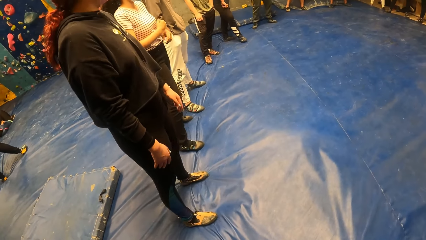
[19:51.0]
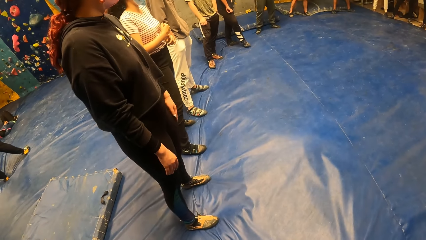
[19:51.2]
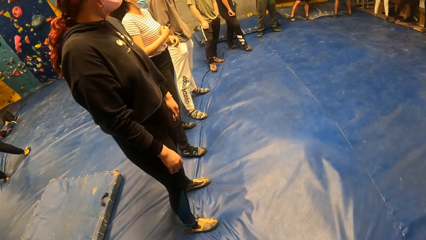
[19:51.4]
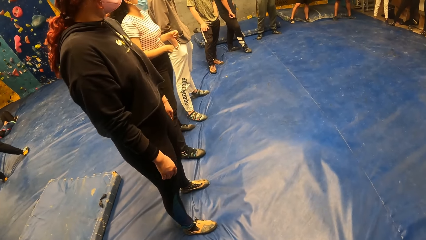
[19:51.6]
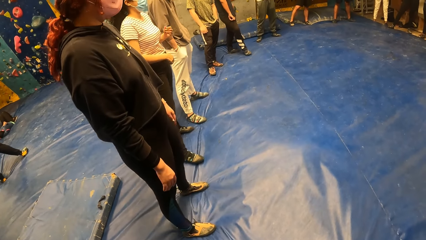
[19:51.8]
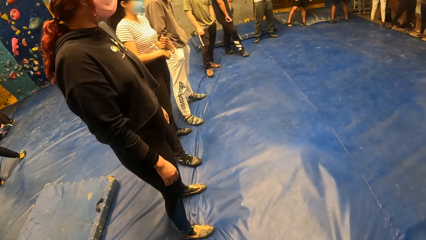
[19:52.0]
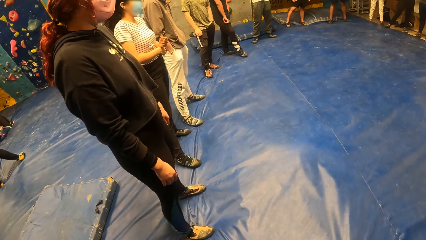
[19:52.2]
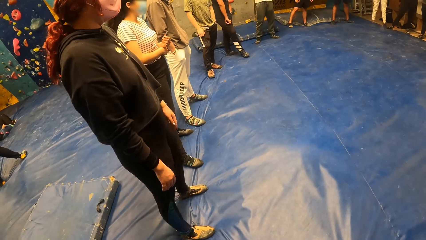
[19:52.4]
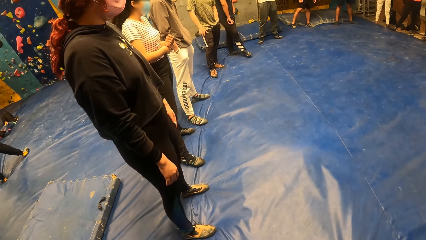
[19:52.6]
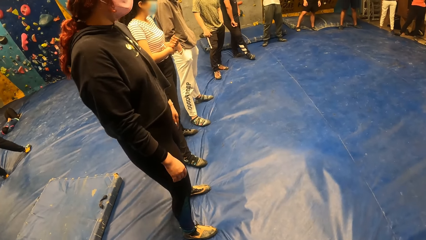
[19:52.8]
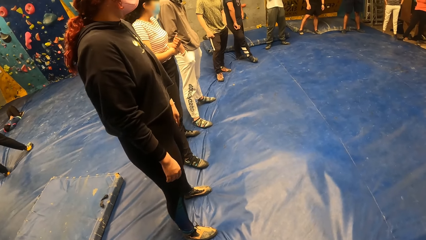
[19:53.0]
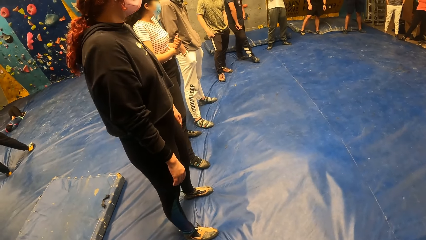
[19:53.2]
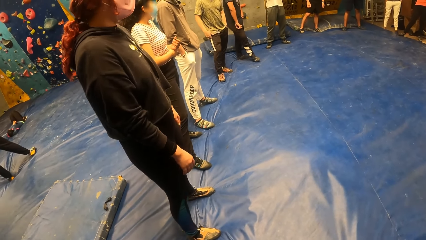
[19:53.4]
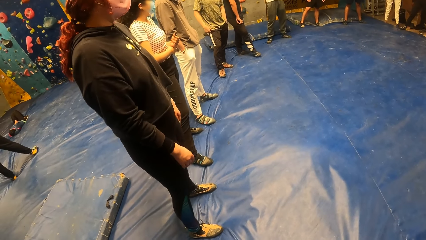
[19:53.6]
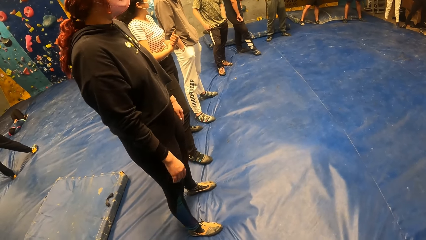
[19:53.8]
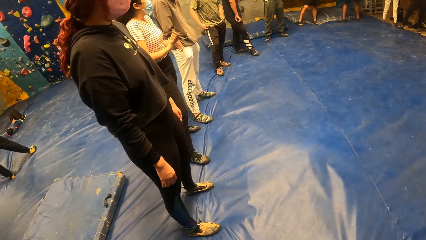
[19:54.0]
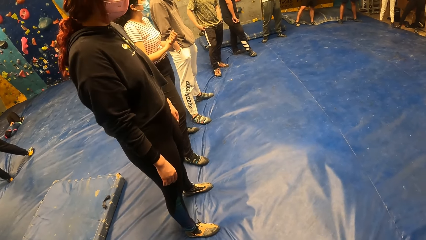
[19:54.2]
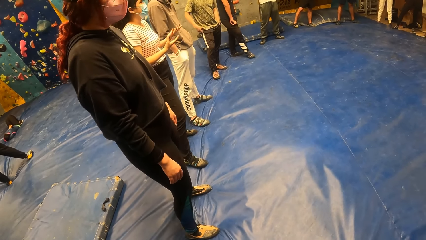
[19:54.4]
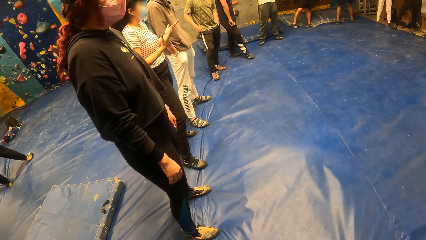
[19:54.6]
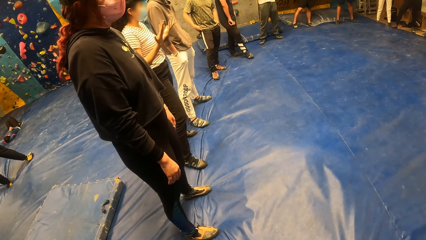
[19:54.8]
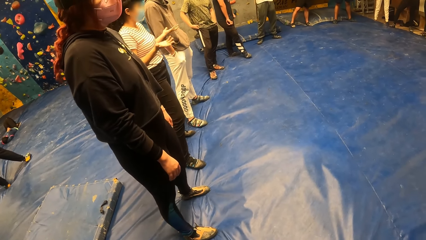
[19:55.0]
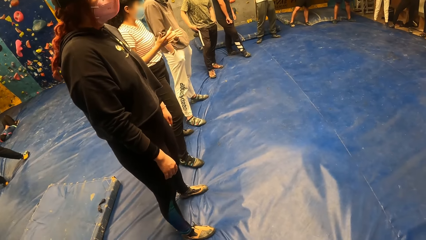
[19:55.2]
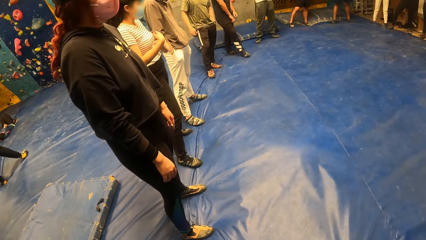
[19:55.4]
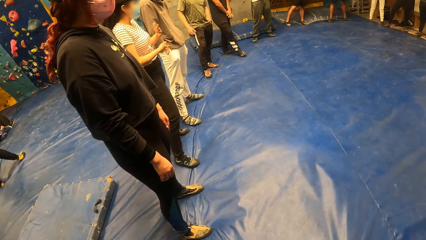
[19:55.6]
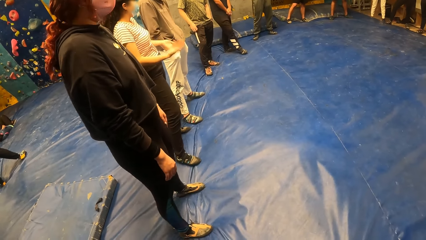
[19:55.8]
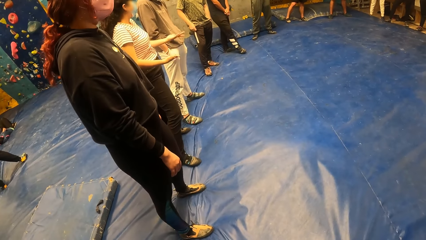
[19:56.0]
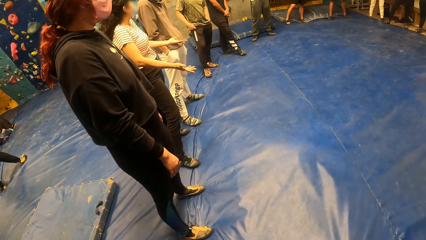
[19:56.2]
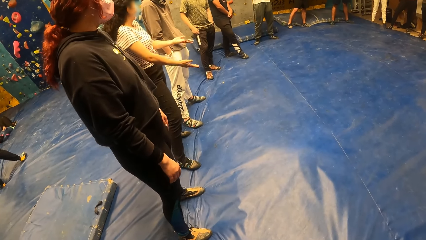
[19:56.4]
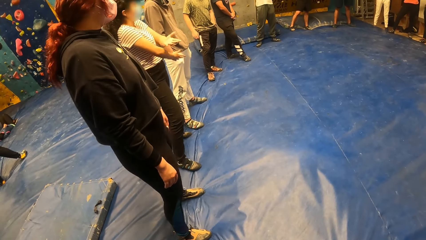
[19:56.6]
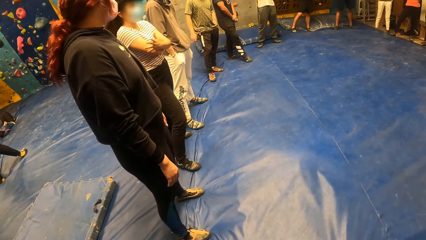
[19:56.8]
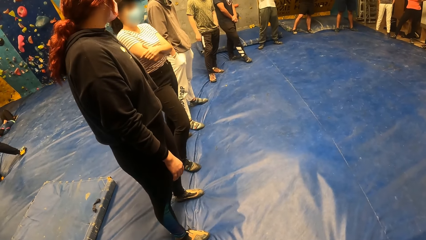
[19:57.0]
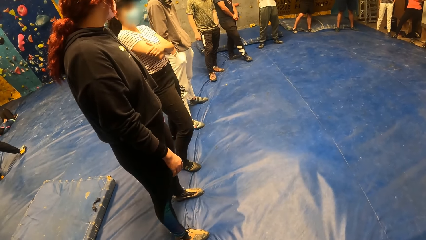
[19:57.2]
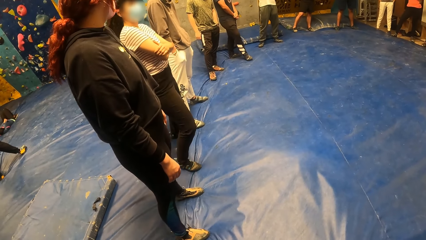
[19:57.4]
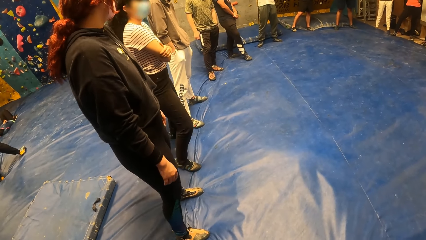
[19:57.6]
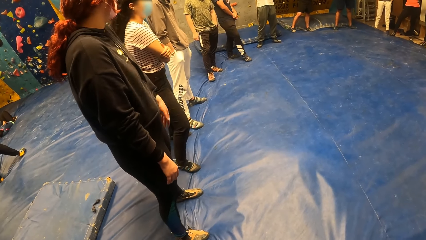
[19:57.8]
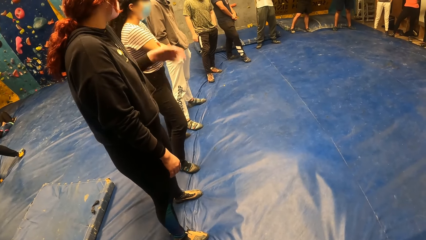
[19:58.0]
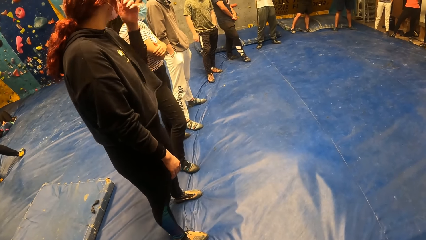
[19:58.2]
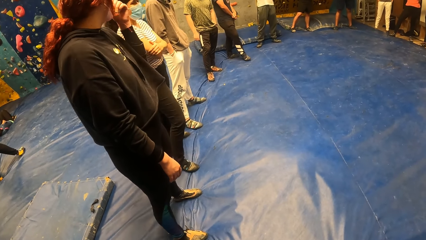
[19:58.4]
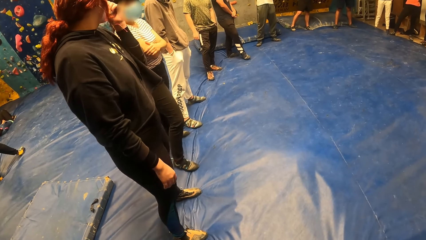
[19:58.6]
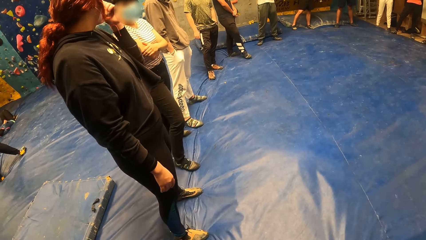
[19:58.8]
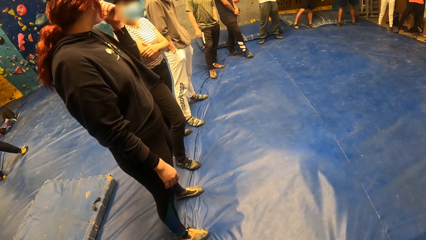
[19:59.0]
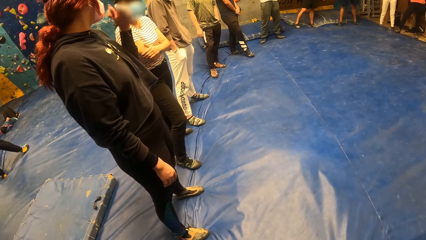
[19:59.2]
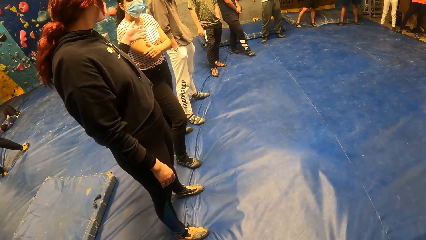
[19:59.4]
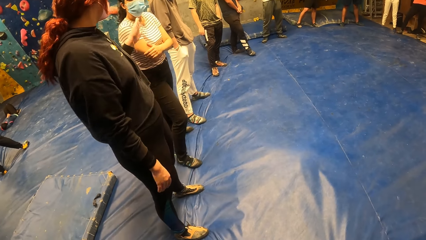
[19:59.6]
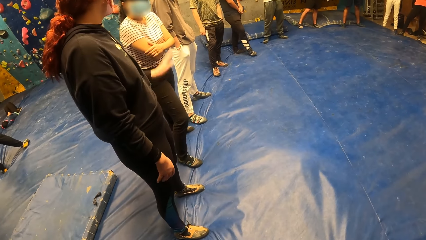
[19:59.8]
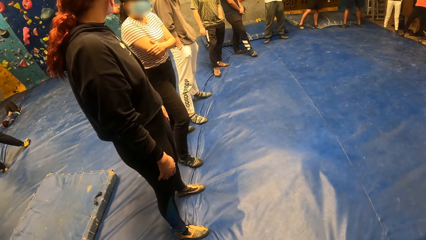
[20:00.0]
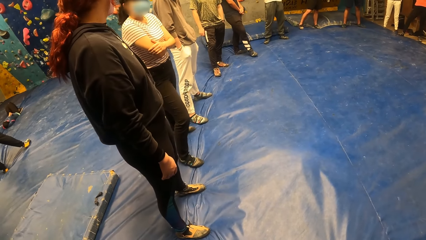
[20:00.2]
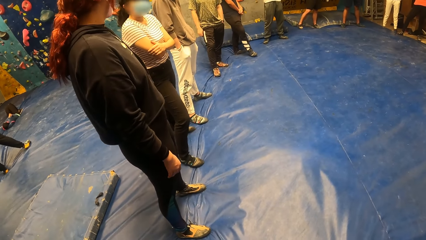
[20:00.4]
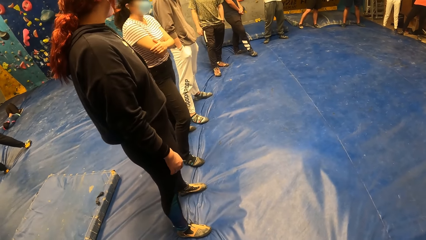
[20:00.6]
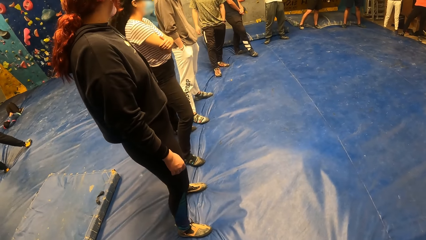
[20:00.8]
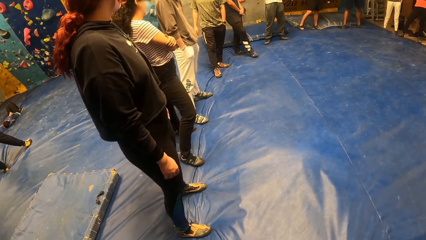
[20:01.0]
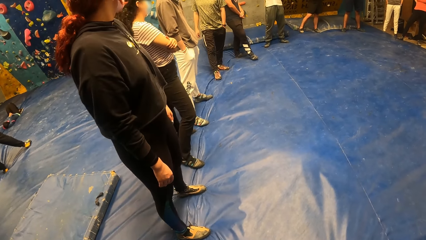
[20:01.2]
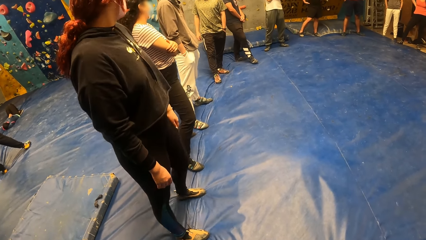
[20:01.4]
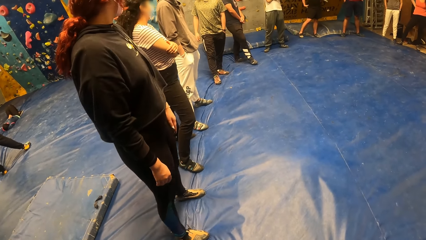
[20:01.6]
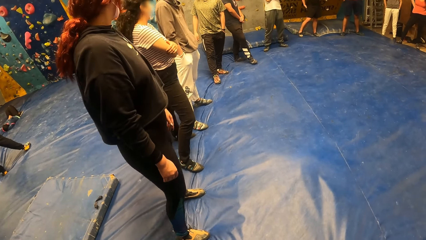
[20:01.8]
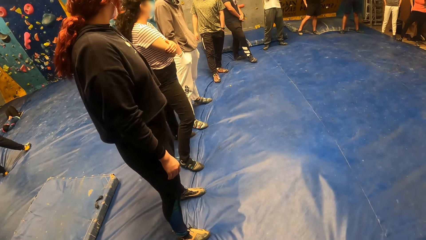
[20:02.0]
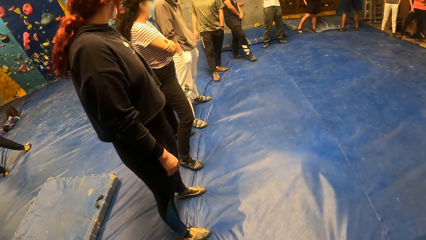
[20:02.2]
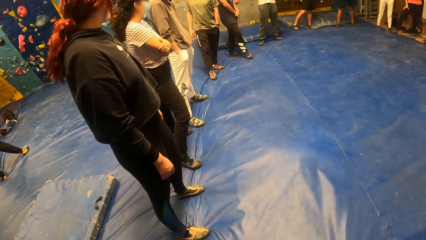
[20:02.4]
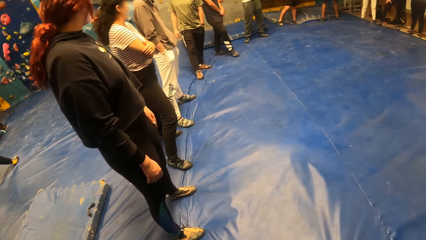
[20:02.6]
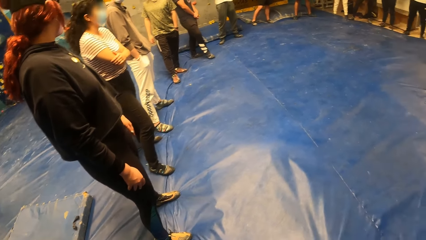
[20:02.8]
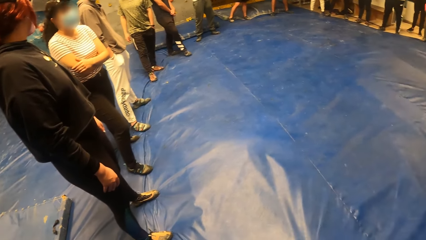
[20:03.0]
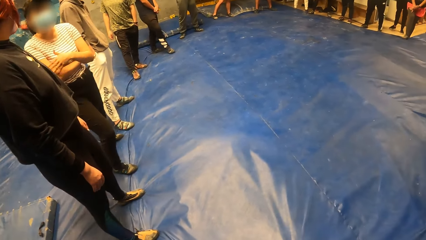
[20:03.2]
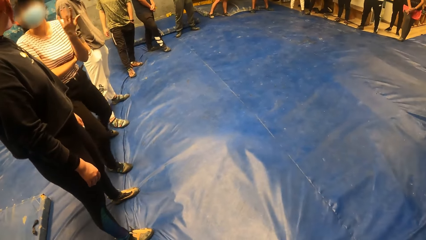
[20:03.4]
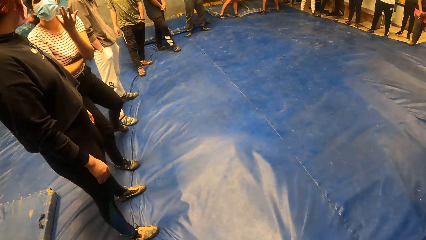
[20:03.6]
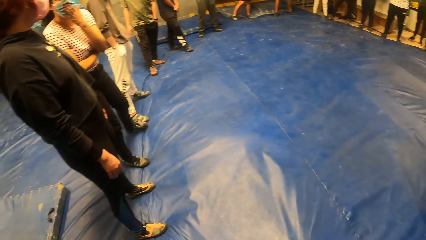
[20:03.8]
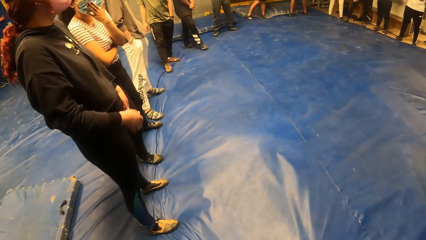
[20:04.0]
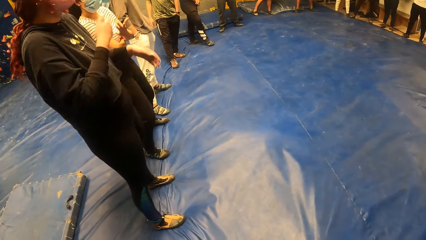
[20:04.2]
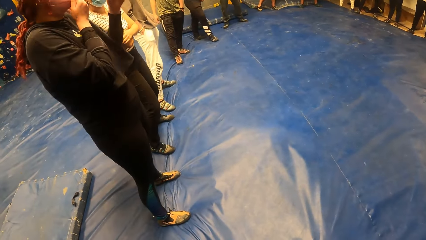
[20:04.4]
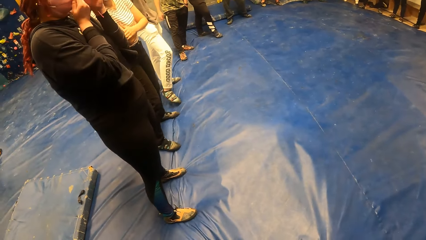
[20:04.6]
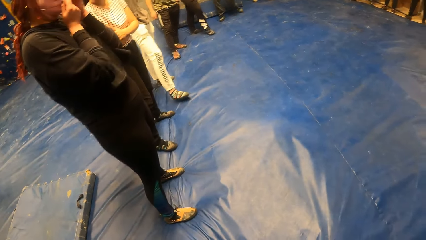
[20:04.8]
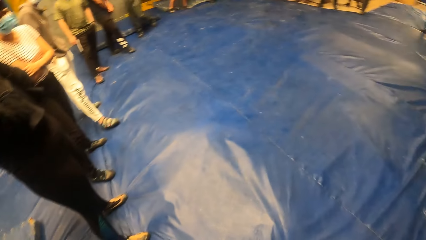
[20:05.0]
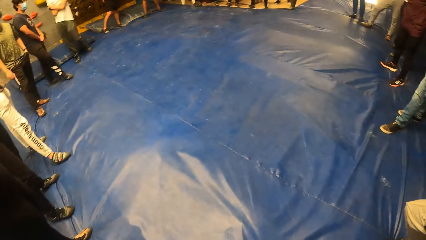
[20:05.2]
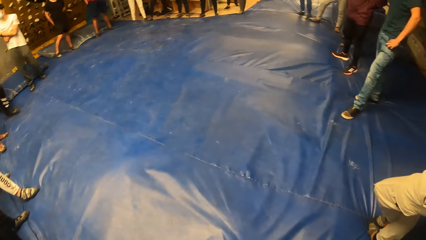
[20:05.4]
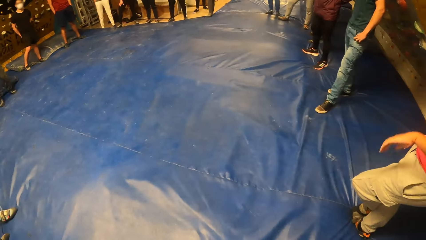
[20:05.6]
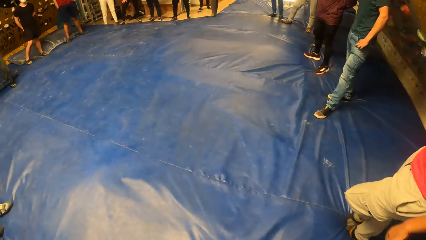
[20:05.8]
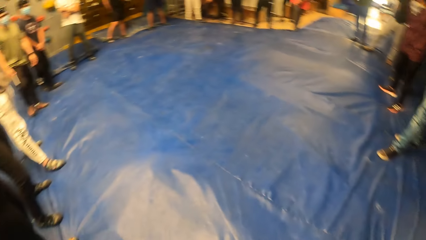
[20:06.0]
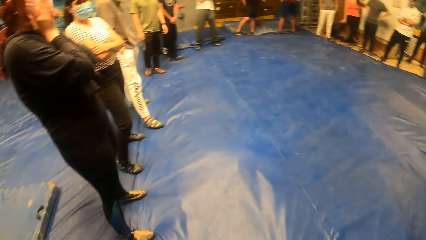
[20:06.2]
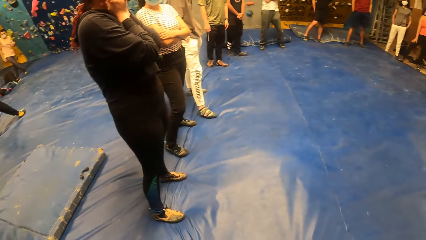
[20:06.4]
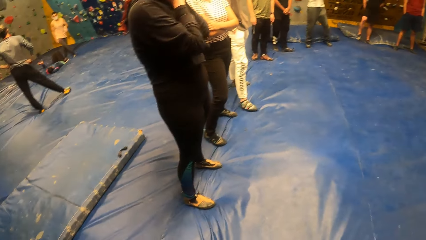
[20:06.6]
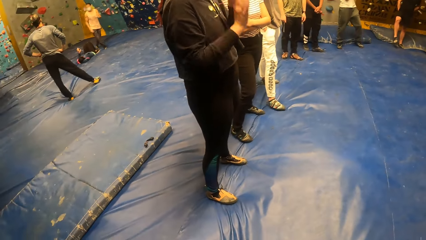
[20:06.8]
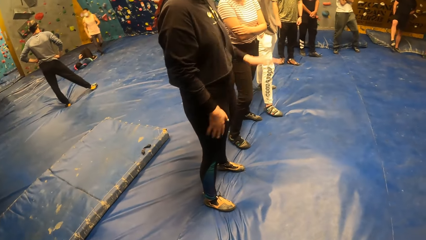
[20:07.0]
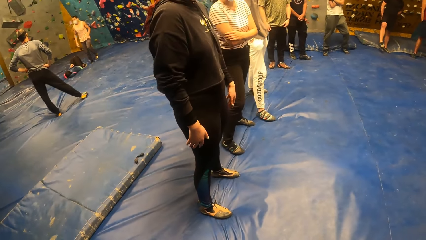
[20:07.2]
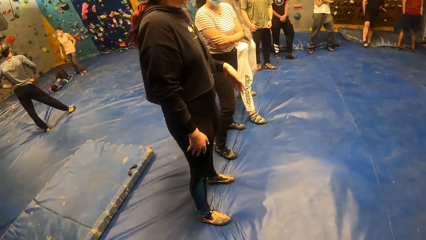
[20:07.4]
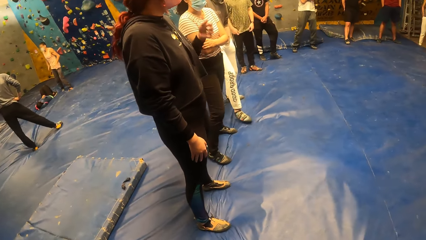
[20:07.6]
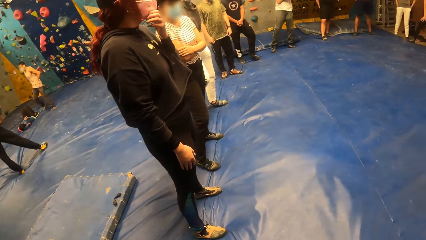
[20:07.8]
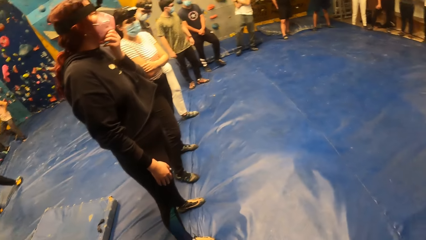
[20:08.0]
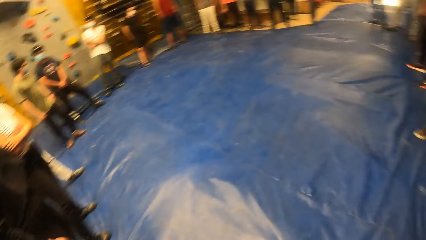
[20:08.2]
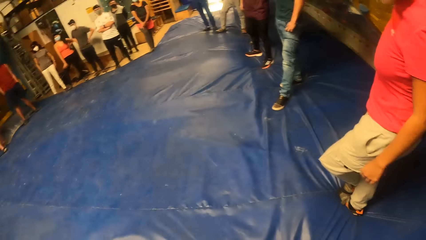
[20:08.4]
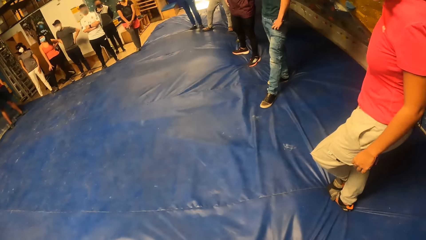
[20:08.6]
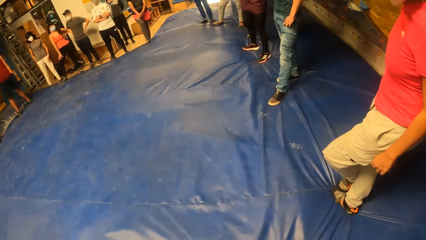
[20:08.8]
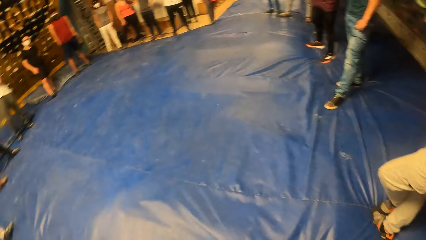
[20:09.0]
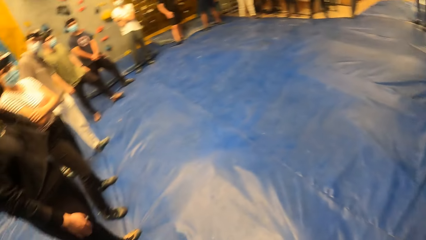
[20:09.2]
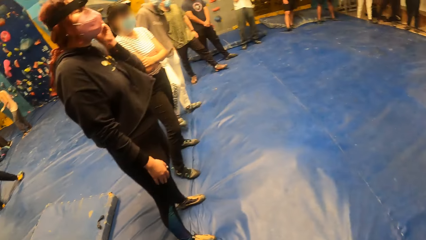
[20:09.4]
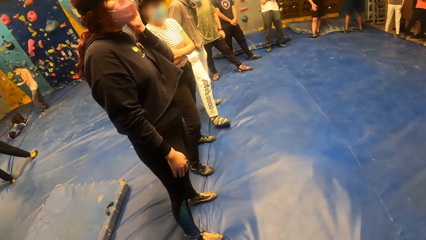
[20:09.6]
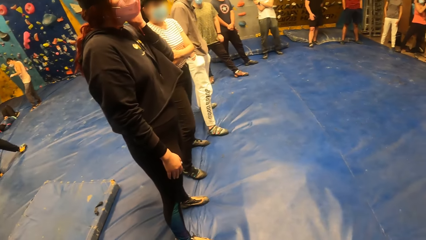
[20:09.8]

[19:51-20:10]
A woman sways her legs. Another woman sways her hands. The first woman raises her left hand, drops her left hand, and sways her legs. The camera wearer looks around. The other woman touches her face with her left hand. The first woman raises her hands. The other woman adjusts the mask on her face with both hands. The camera wearer looks around. A third woman drops her left hand. The first woman drops her hands and raises her left hand. The camera wearer looks around.
